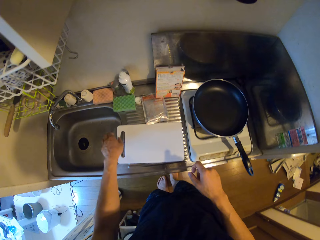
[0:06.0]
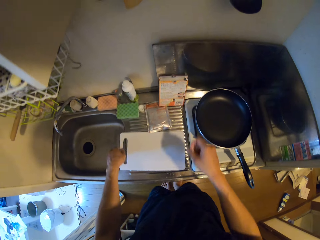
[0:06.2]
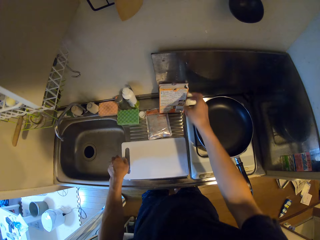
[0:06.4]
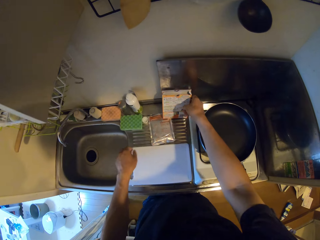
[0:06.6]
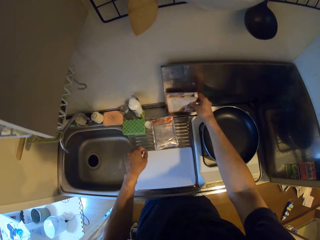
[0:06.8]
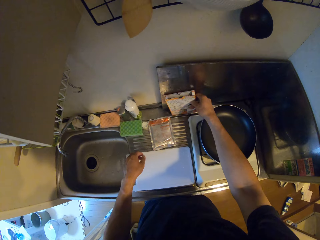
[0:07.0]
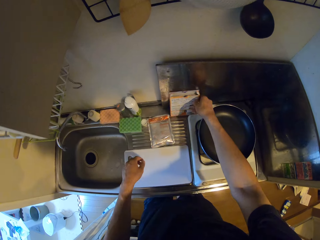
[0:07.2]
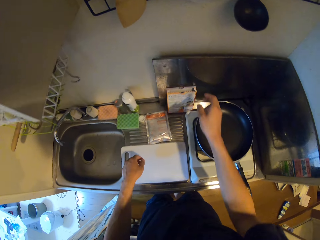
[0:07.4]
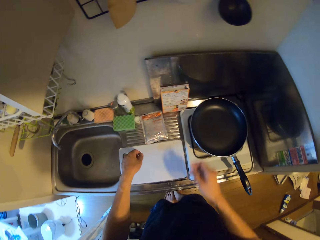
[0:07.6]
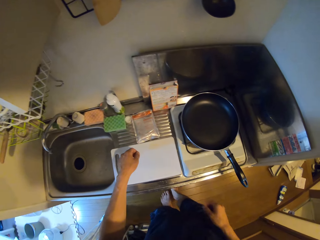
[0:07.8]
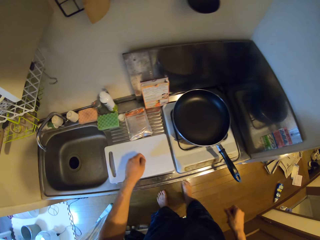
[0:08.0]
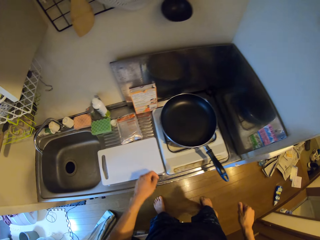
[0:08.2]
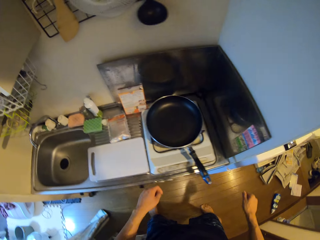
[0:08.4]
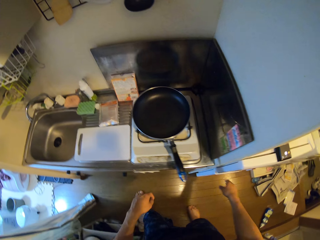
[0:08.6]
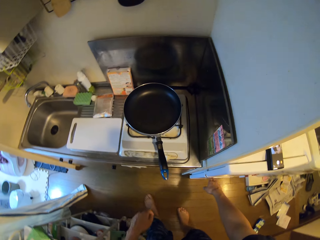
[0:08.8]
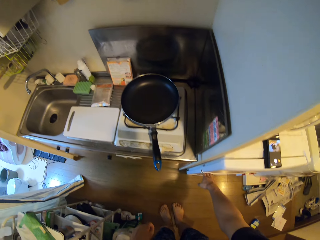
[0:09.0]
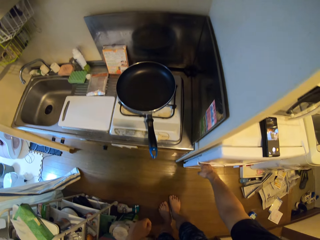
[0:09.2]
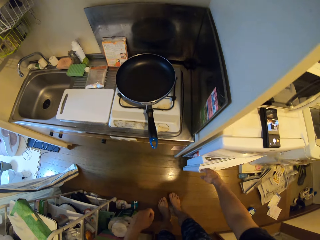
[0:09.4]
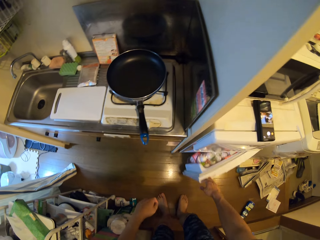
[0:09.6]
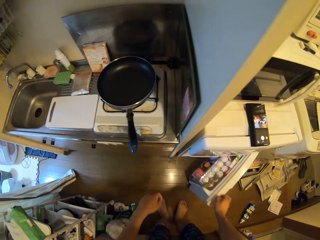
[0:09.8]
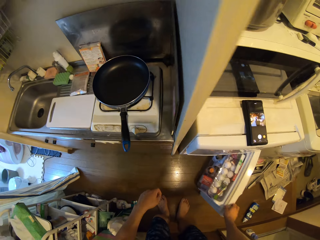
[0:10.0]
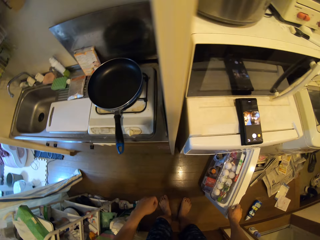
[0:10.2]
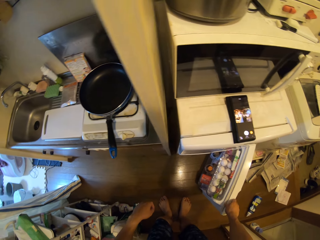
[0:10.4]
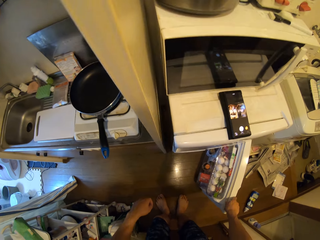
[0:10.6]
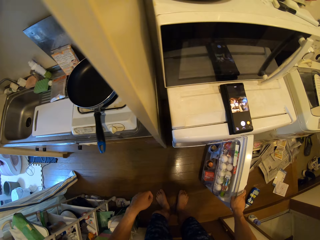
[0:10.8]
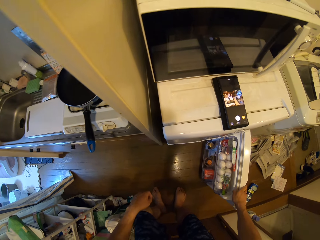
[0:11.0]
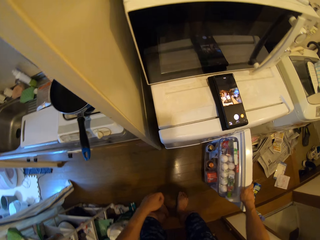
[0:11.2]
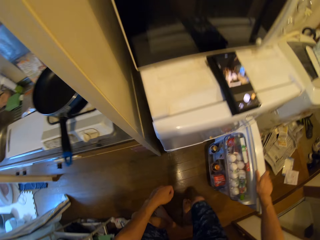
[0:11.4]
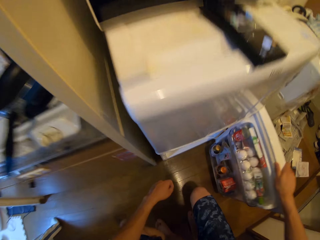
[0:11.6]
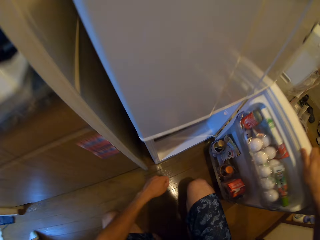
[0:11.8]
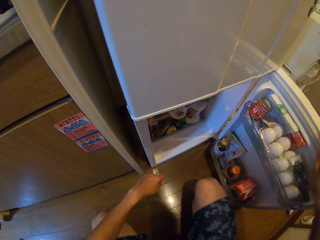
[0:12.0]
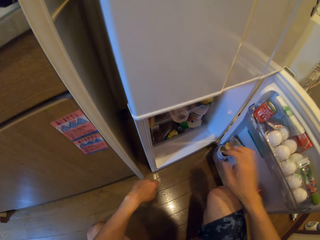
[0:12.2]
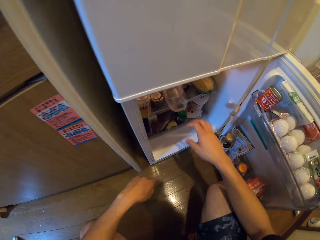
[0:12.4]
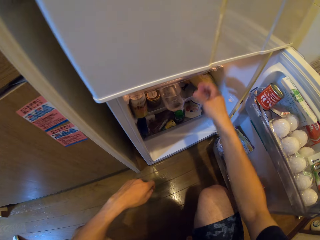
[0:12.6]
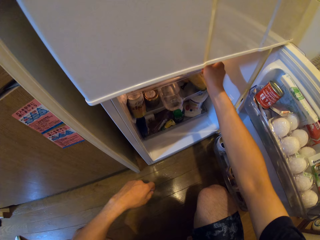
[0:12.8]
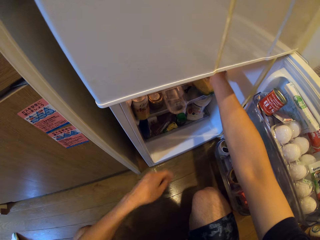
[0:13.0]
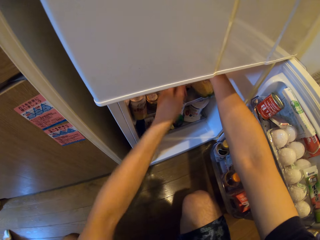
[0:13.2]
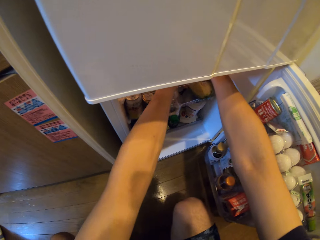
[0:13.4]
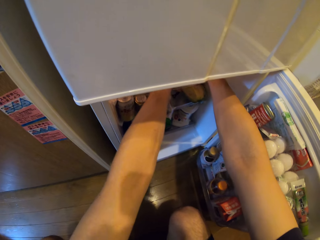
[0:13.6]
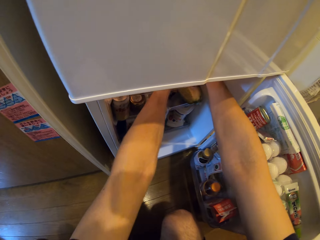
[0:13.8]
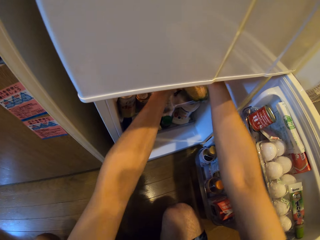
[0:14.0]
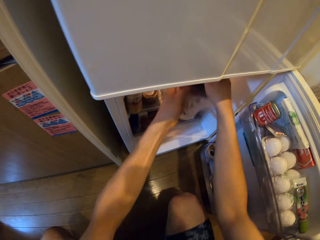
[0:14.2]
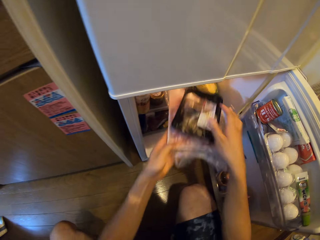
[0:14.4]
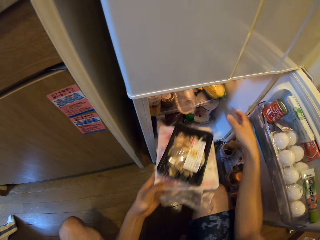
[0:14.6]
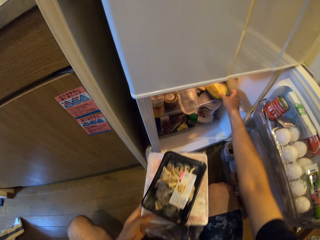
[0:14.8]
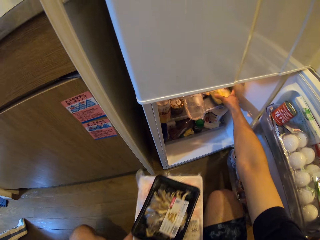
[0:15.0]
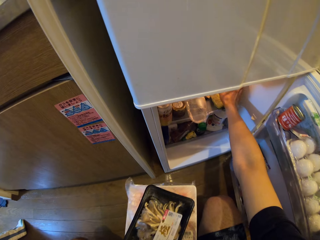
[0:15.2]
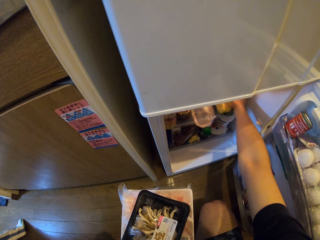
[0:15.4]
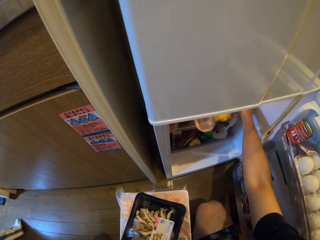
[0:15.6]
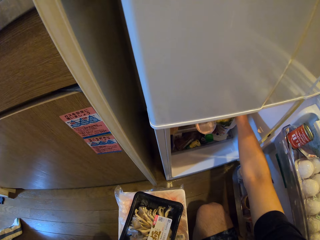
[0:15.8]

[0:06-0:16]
The camera wearer holds a cutting board. He touches the cutting board. He holds a box and pulls his hand off the cutting board. He shakes a pack on the counter. He pulls his hand off the box and walks away from the counter. He opens a fridge door. He squats and pulls his hand from the fridge door. He takes out packs of food from the fridge.

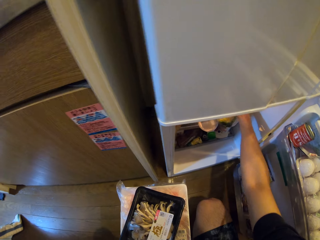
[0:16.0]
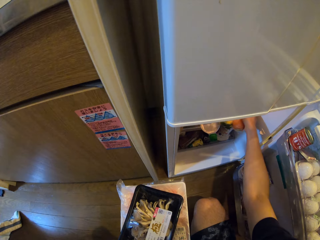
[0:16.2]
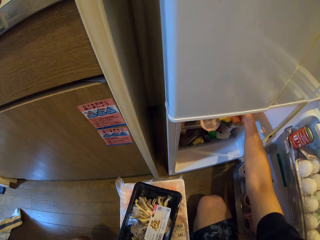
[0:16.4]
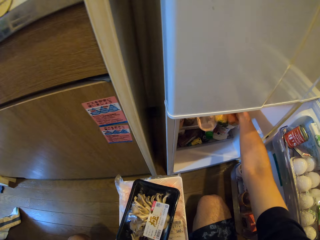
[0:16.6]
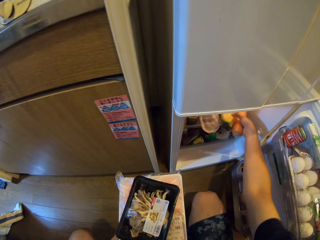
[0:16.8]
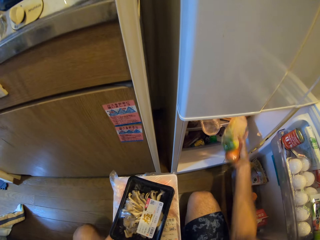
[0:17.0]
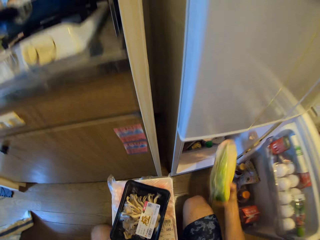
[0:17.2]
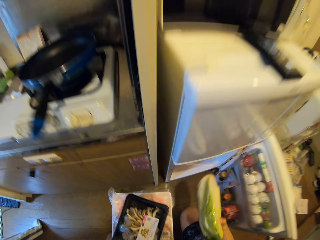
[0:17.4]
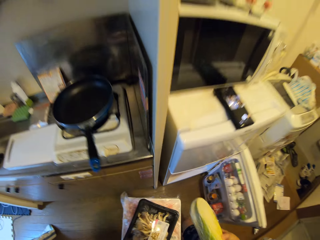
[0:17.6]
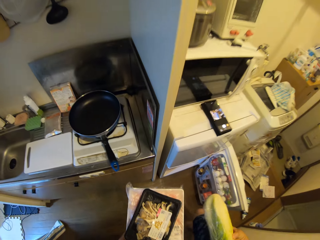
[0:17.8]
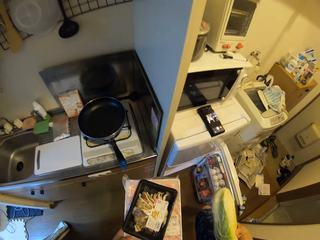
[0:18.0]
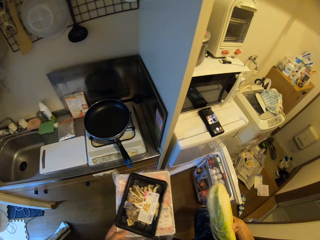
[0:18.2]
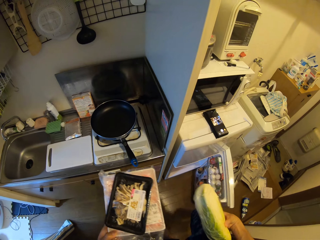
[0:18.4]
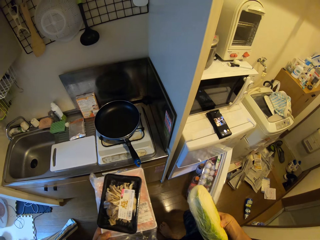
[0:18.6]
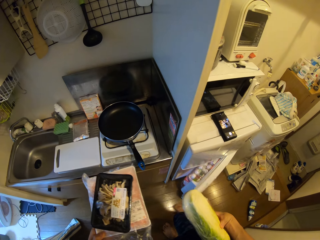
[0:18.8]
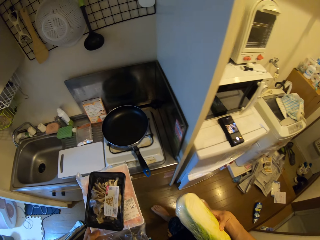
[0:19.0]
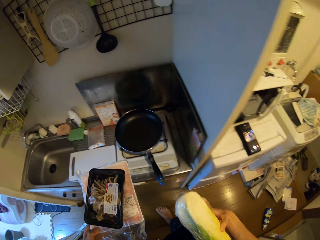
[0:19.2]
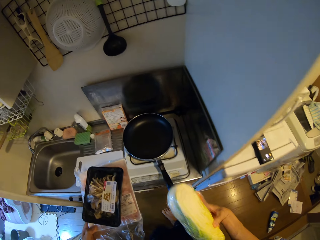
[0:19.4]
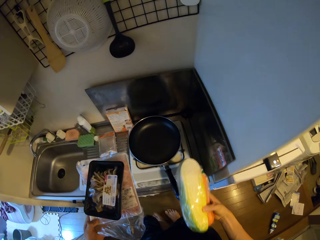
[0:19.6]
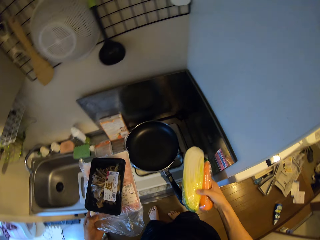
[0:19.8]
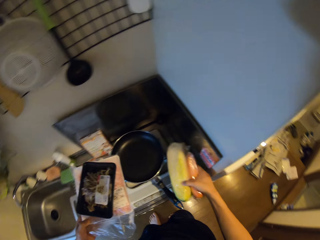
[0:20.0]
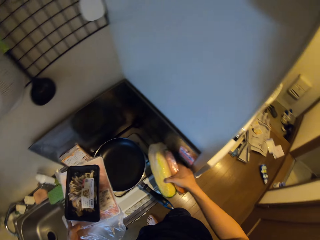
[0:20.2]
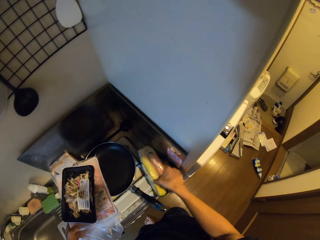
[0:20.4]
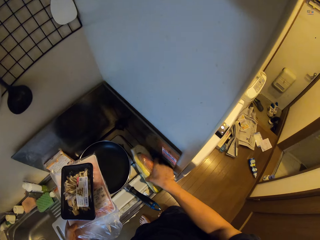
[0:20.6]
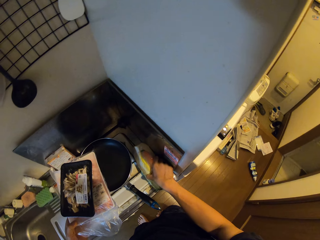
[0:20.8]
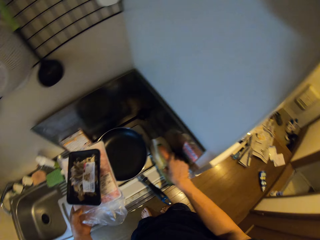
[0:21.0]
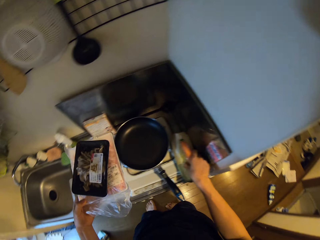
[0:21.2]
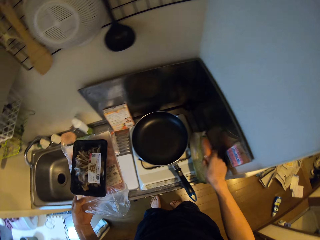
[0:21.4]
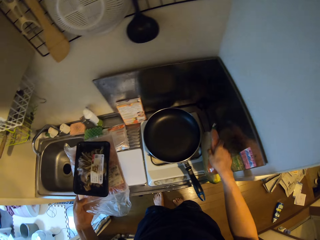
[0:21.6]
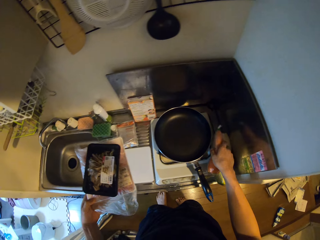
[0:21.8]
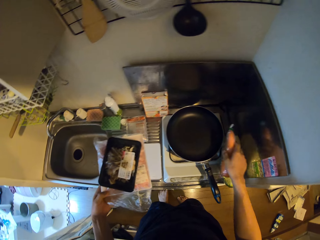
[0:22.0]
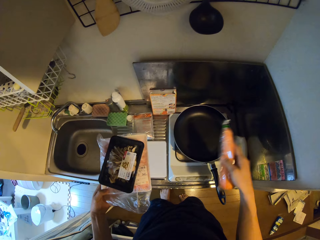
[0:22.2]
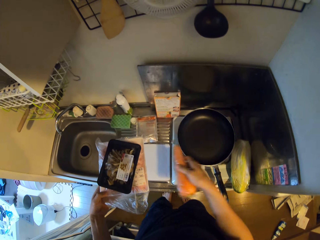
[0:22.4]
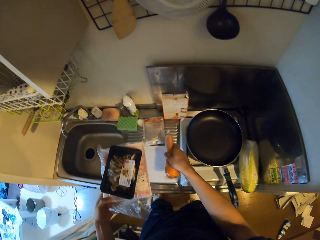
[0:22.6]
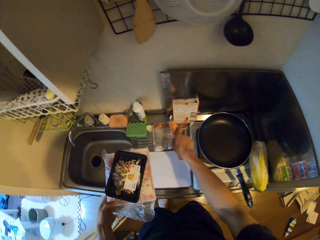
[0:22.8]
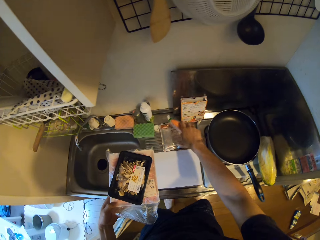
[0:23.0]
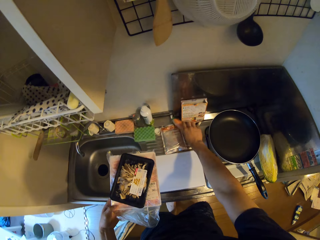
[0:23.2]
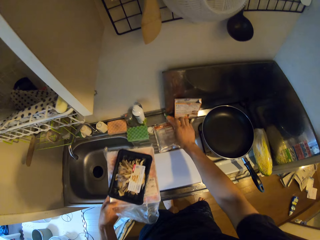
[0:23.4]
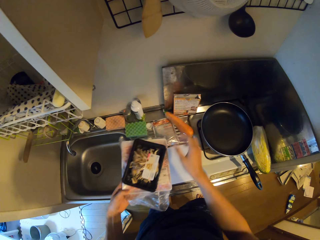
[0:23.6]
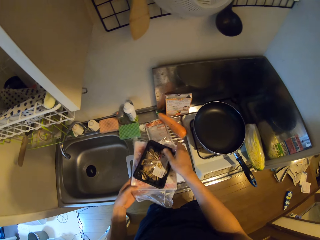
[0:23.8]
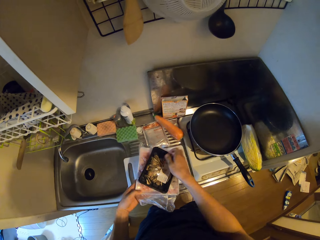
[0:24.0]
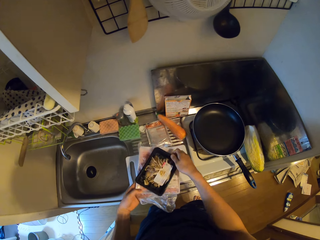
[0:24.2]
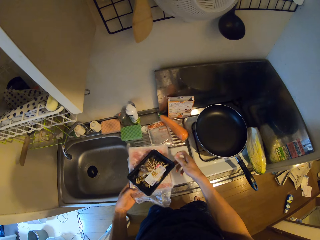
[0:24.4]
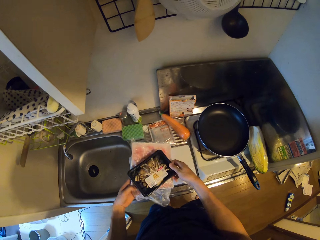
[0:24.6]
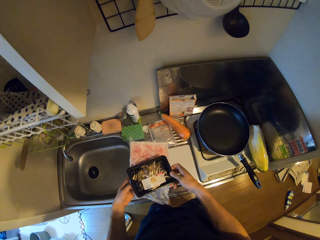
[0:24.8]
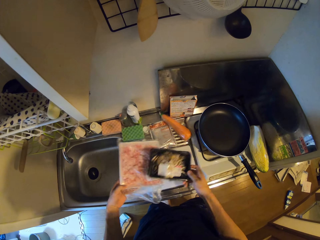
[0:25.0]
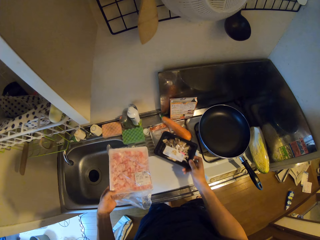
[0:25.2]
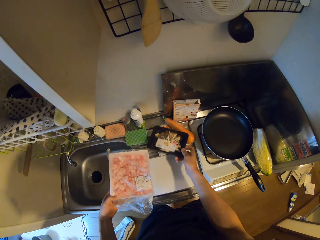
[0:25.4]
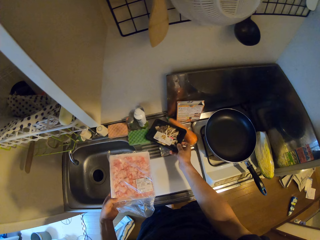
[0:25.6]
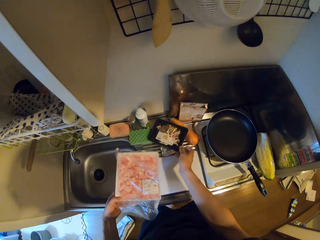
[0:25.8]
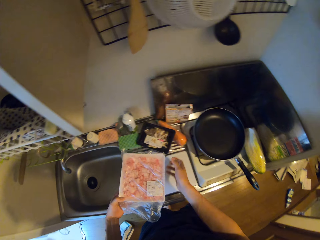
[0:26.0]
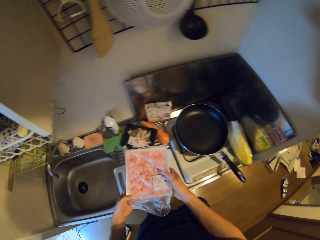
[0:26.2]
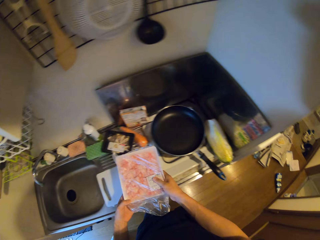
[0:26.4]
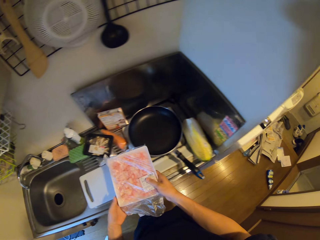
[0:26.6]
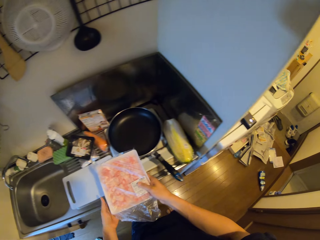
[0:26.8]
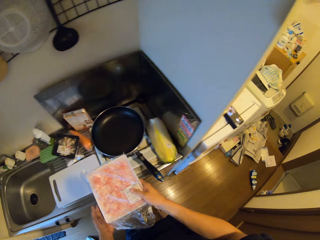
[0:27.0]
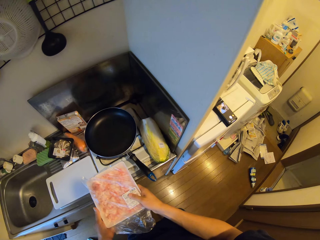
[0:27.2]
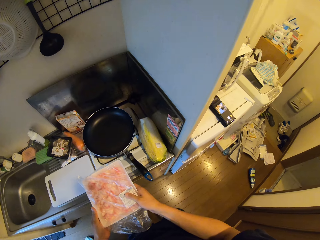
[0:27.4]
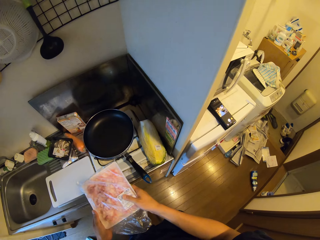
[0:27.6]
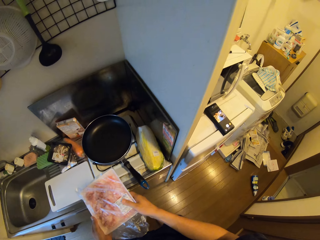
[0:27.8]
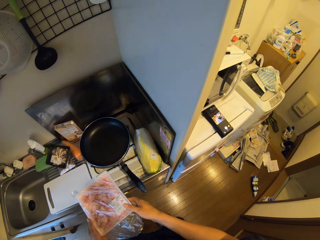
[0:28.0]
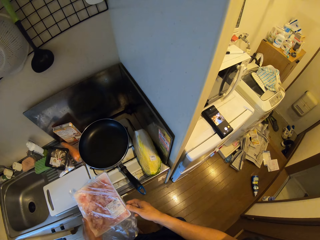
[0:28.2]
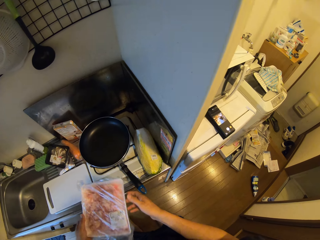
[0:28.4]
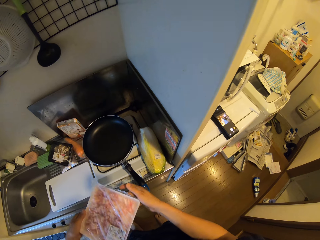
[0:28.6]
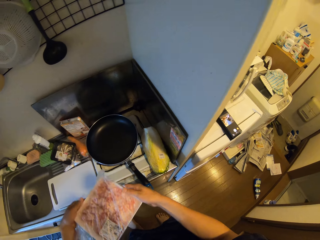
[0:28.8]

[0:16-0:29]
The camera wearer picks cabbage from the fridge. They pick a carrot from the fridge. They stand up. They close the fridge door with a leg. They walk away from the fridge. They put the carrot on the cabbage. They put the cabbage on the cooker. They lift the carrot off the cabbage. They put the carrot on the counter. They drop a pack of food on the counter. They put something on a wrapper. They hold meat with both hands.
